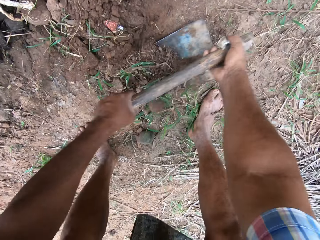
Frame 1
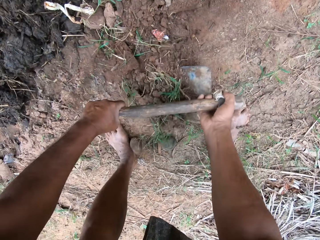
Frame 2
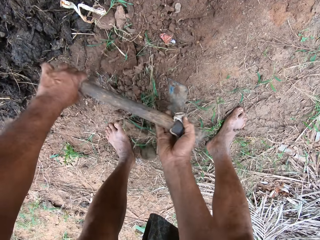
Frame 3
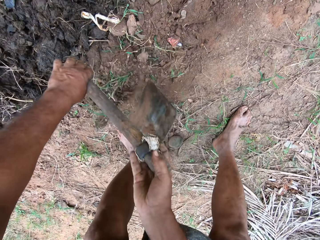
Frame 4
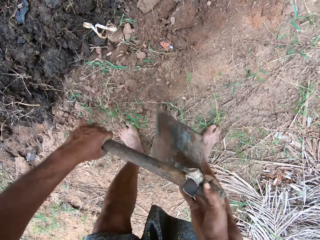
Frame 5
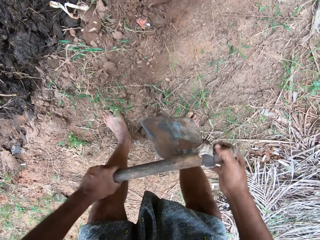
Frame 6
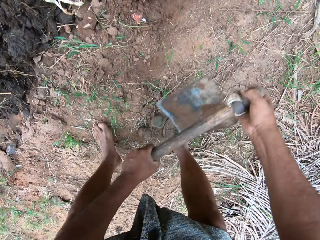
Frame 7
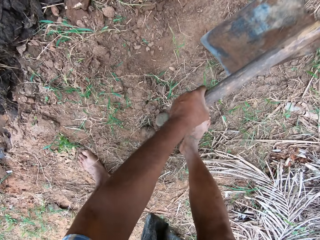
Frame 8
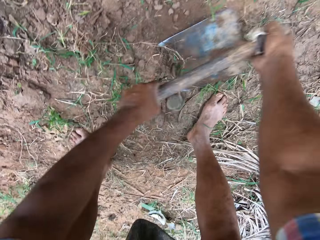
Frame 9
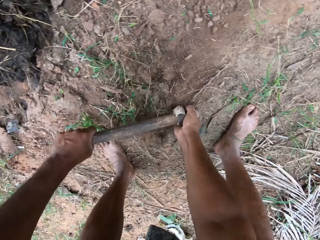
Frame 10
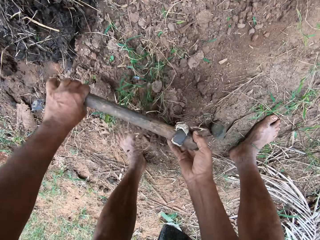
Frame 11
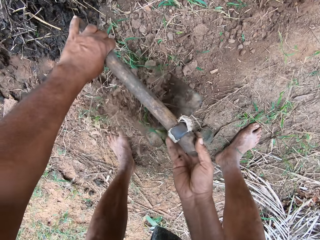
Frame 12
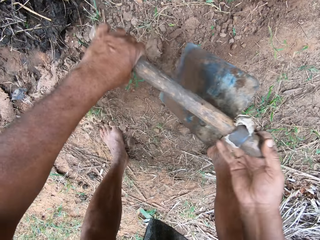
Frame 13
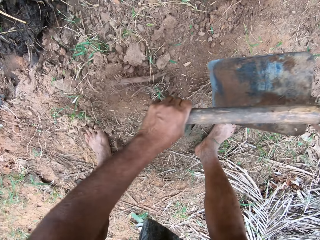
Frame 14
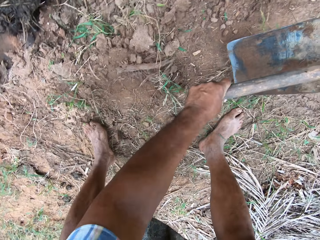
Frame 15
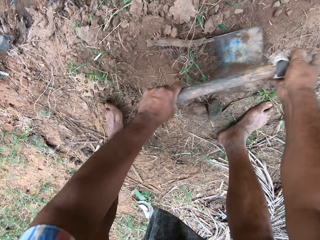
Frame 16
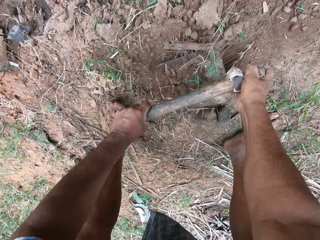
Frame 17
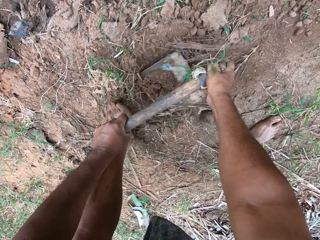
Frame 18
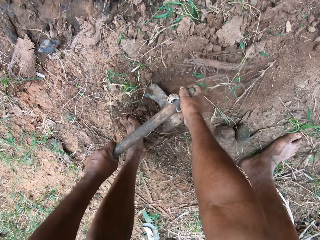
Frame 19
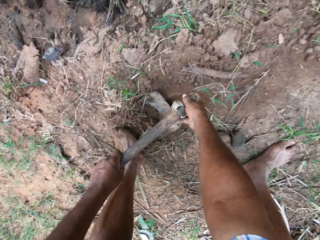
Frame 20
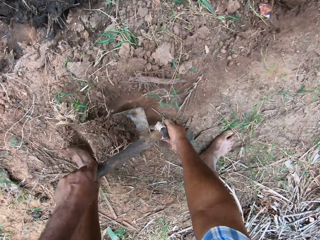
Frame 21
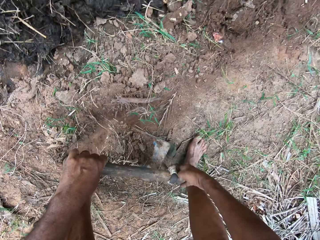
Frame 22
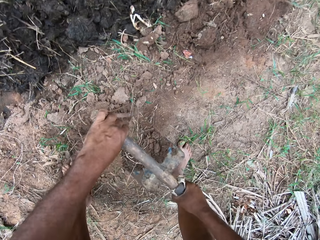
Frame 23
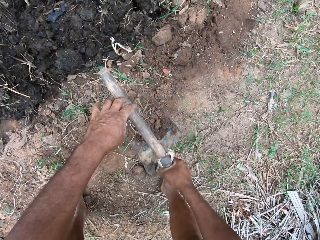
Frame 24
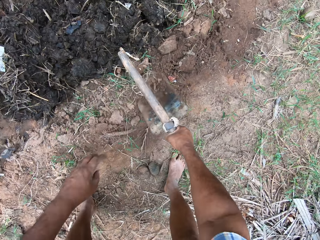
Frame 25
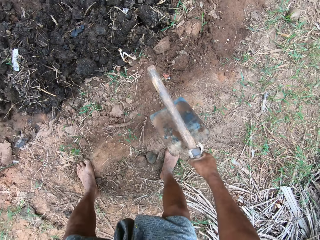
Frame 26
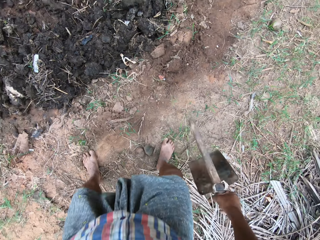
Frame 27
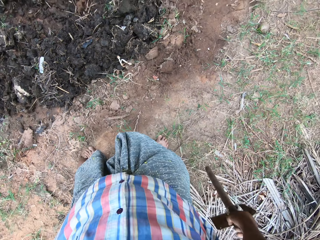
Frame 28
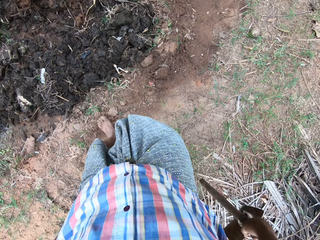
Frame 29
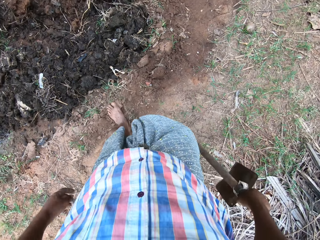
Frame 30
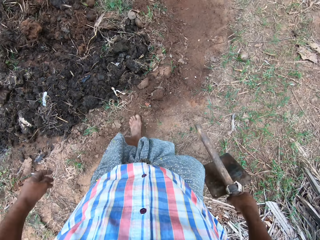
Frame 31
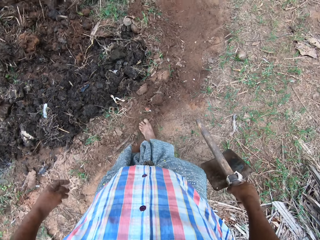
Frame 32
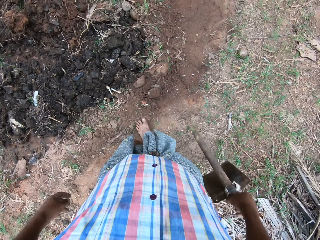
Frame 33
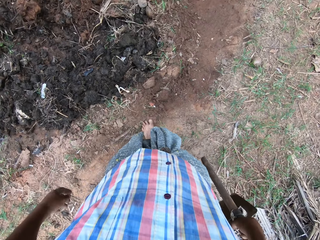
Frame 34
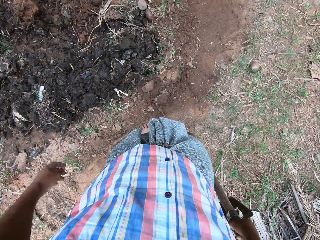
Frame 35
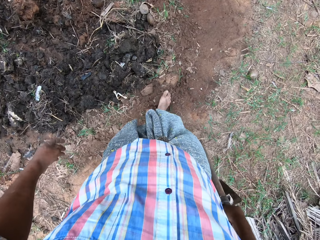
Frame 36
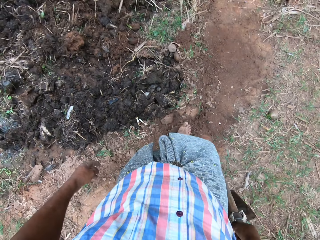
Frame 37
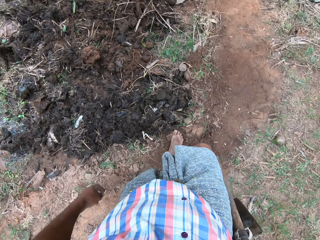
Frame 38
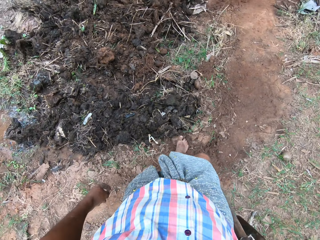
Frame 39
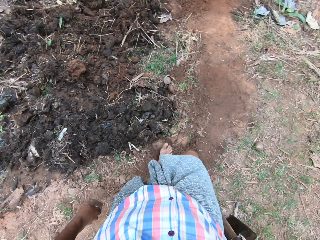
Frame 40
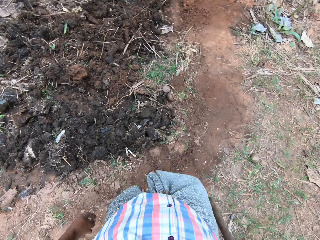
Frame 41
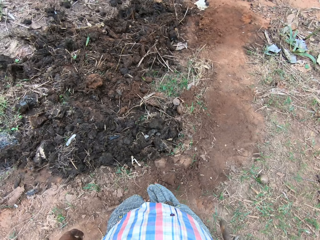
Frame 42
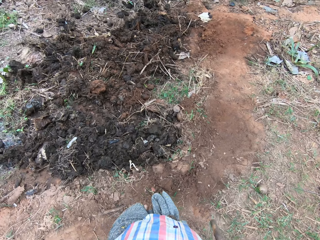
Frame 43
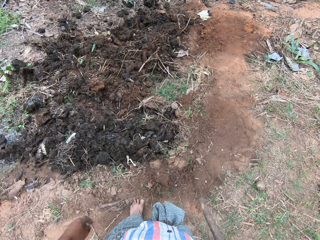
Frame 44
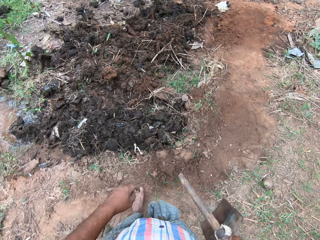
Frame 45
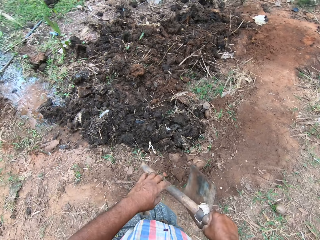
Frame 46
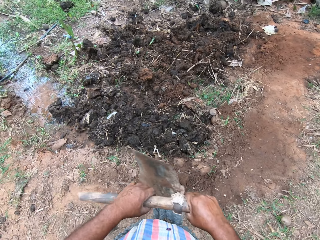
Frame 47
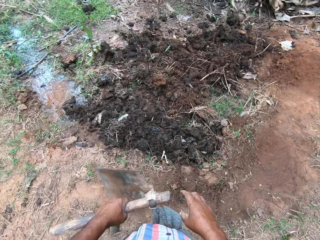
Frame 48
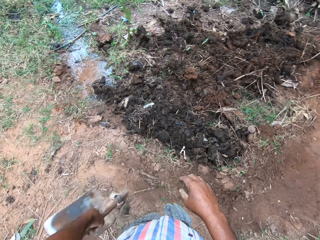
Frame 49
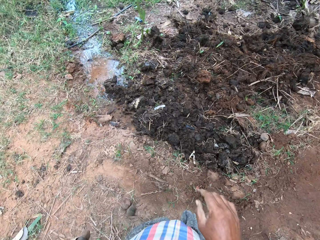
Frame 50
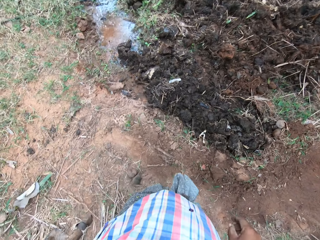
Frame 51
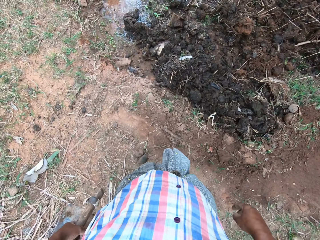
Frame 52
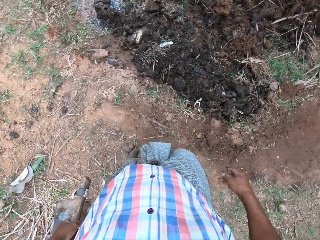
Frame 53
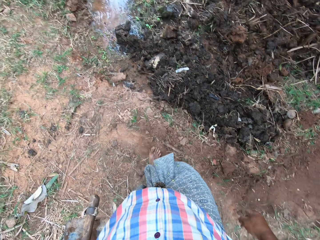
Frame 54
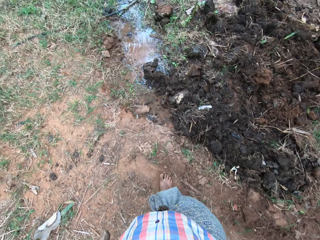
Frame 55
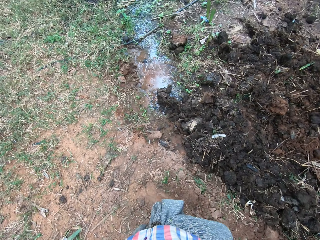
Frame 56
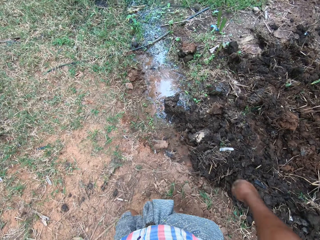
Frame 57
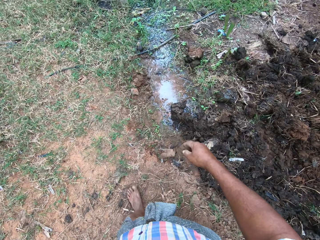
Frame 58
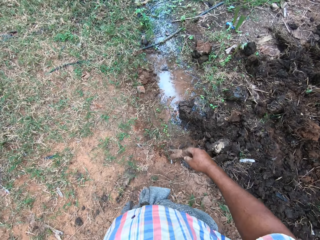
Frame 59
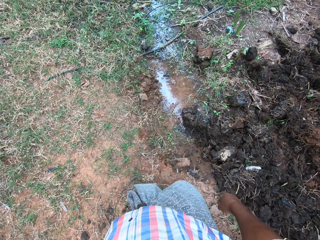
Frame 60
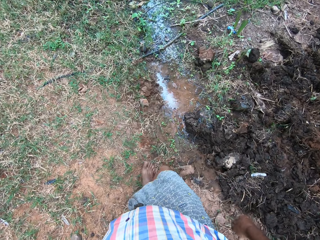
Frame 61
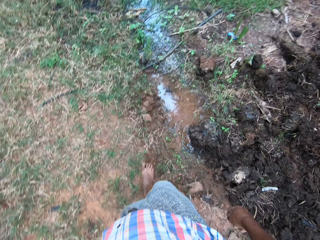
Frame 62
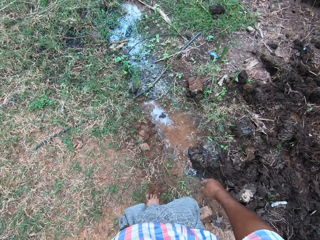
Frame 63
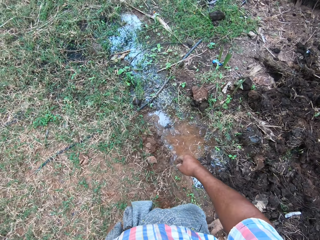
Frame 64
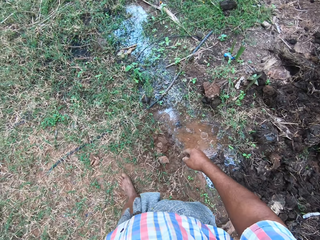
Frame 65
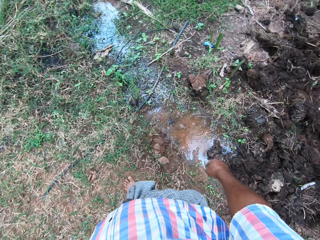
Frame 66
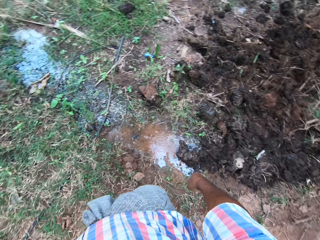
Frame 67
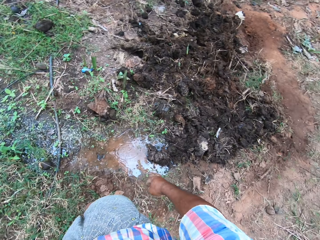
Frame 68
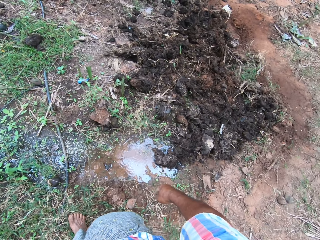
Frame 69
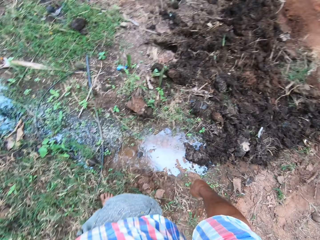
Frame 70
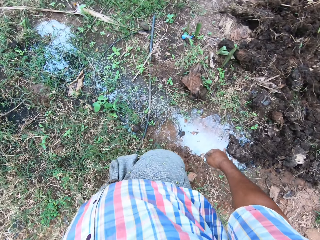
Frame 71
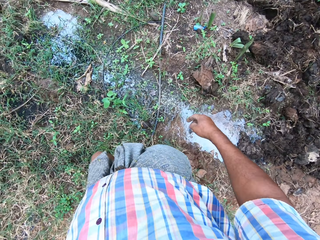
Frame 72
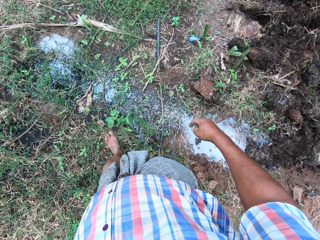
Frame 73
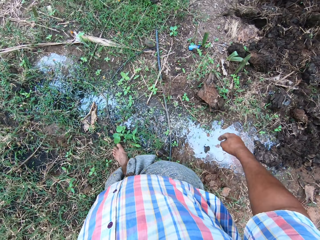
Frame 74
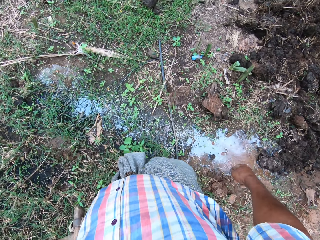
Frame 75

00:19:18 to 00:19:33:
The camera wearer moves backward. He scoops the soil. He pours the soil. He stands up. He moves forward. He presses the soil with his feet. He holds the hoe with both hands. He holds the hoe with the left hand. He walks around the farmland.

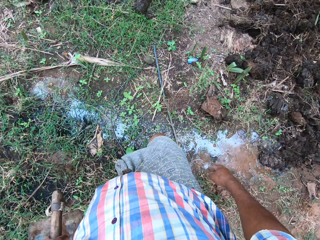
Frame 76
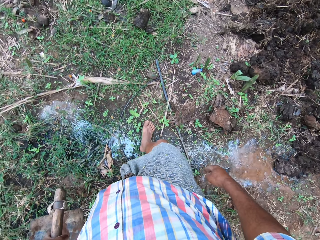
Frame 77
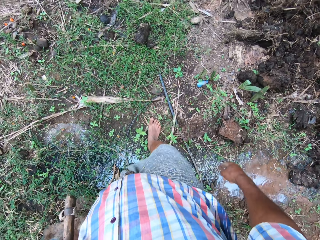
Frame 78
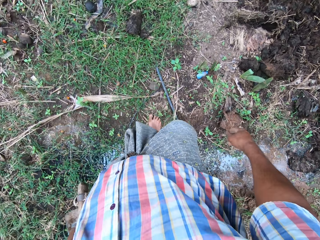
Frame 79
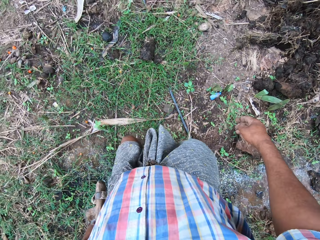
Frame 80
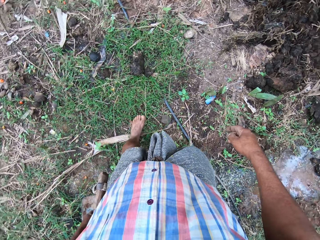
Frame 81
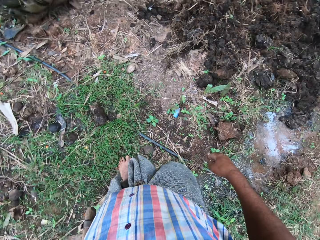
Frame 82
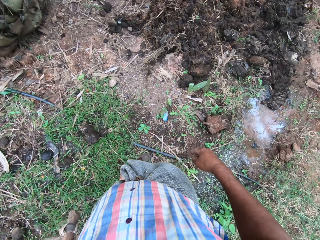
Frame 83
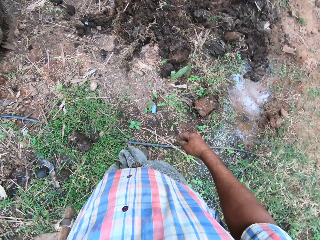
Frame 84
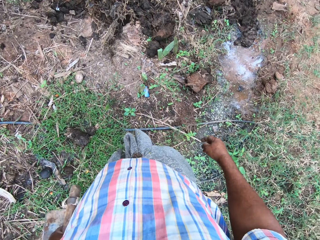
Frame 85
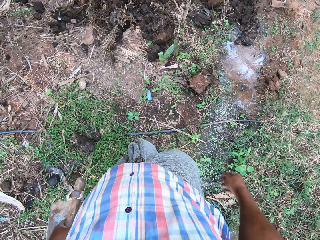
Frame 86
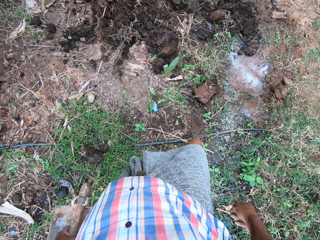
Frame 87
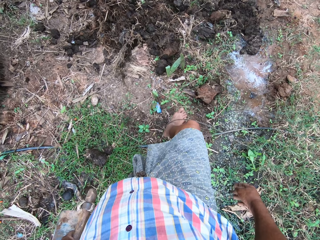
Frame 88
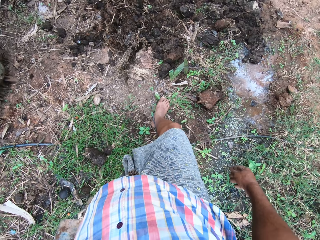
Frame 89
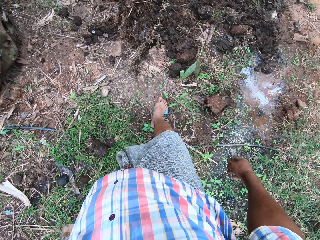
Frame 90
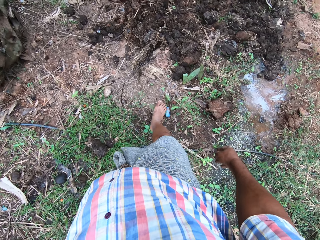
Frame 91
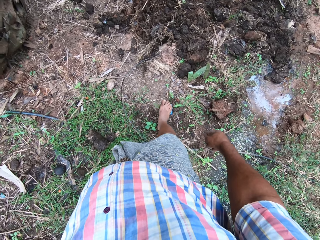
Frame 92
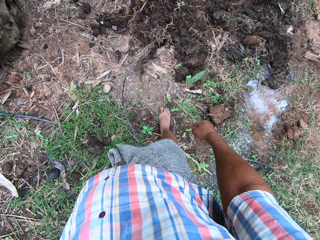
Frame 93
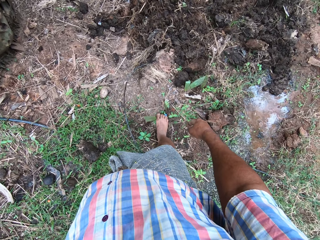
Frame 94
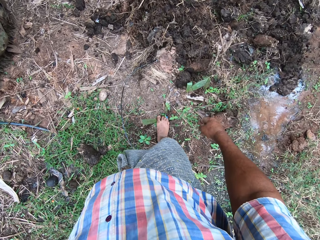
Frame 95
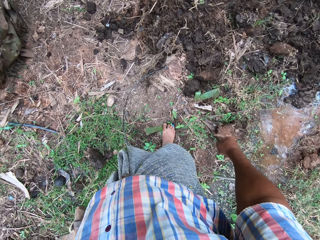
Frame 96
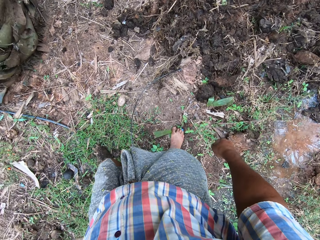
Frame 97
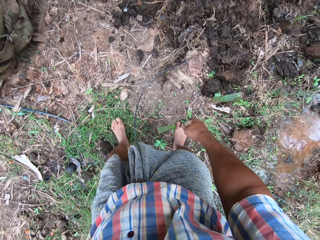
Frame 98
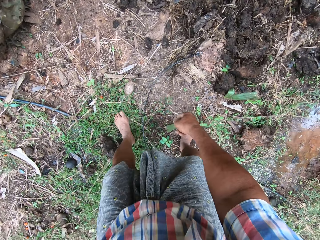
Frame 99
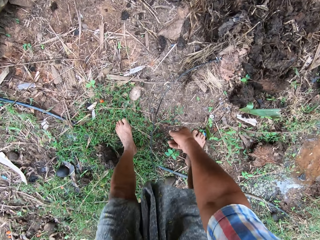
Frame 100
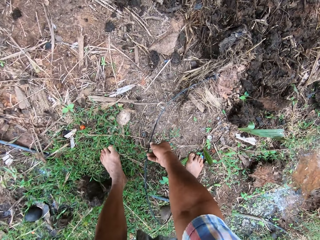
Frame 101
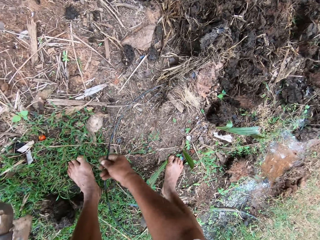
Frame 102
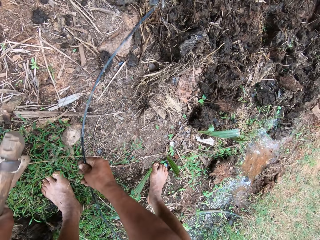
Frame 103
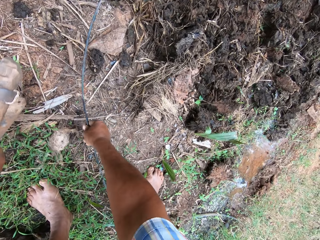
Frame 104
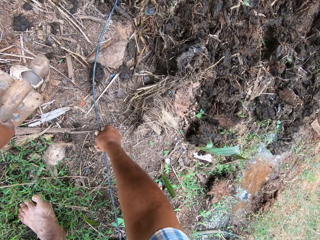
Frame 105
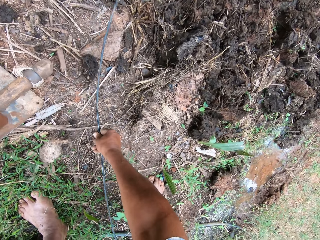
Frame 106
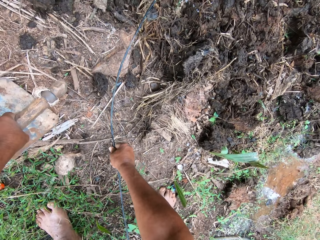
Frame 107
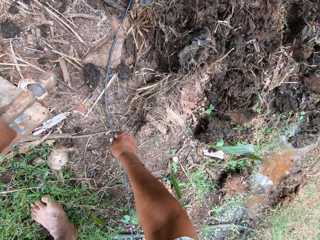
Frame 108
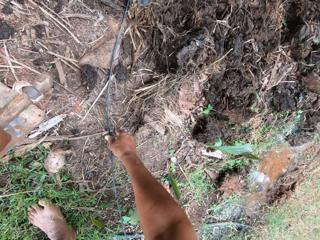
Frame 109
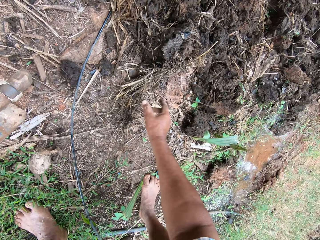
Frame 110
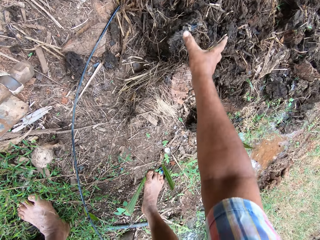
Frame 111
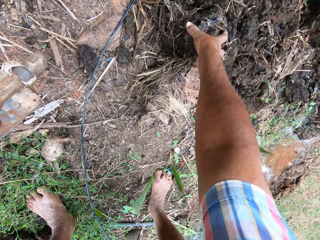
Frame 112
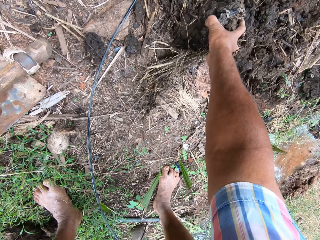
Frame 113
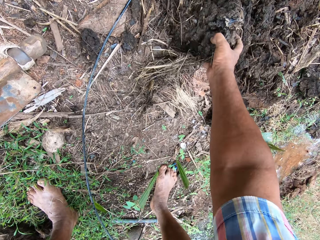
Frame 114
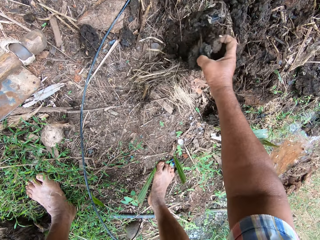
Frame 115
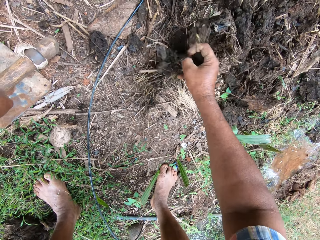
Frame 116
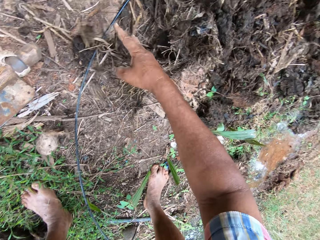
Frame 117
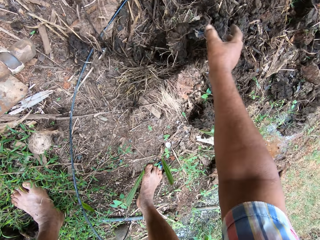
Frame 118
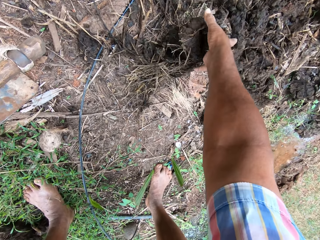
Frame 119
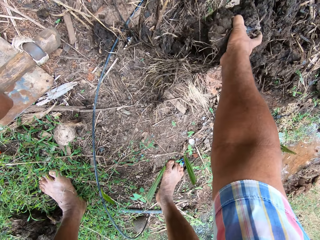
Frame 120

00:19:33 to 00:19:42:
The camera wearer turns around. They bend down. They adjust a cable on the ground. They pick up something. They put the hoe down. They touch the mud. They separate the mud.
